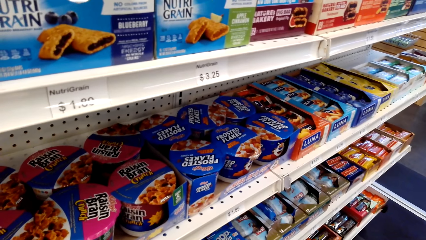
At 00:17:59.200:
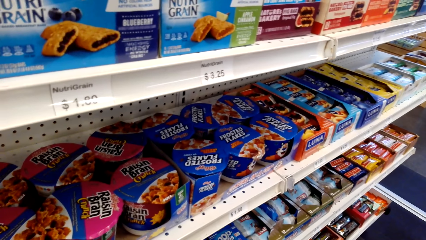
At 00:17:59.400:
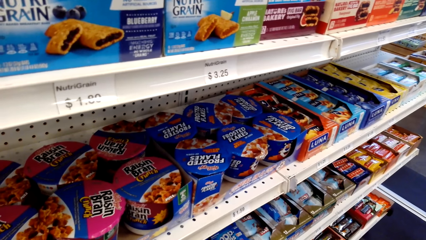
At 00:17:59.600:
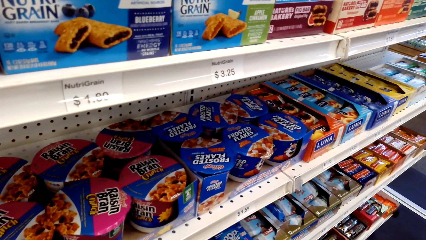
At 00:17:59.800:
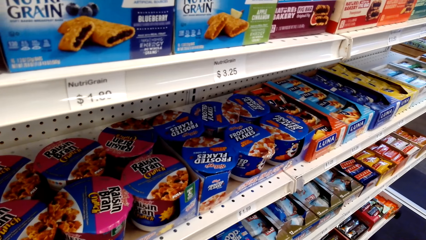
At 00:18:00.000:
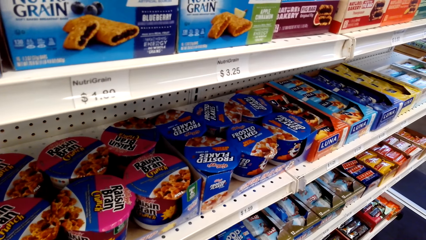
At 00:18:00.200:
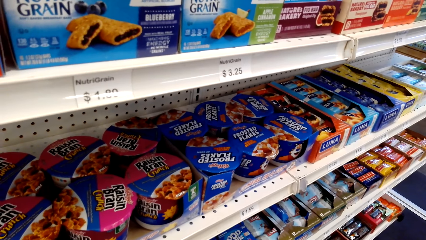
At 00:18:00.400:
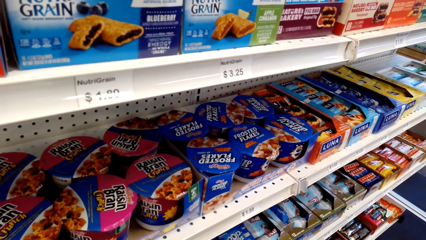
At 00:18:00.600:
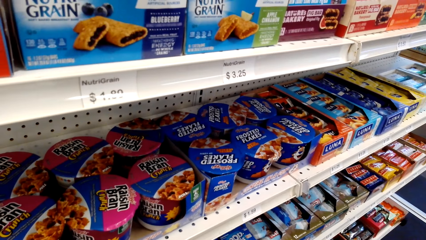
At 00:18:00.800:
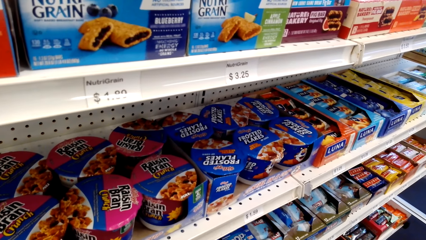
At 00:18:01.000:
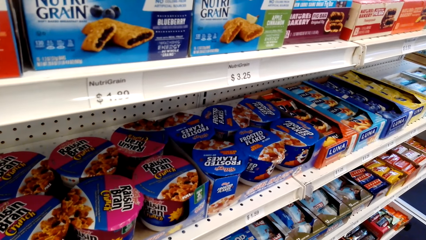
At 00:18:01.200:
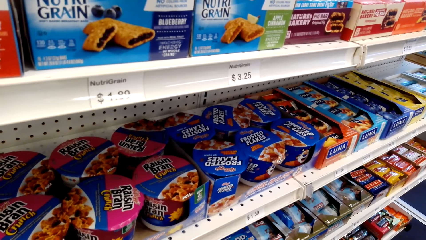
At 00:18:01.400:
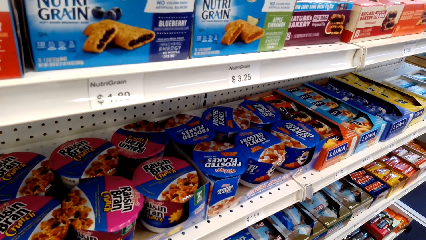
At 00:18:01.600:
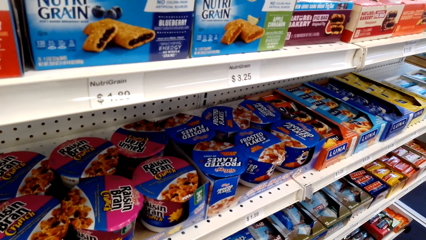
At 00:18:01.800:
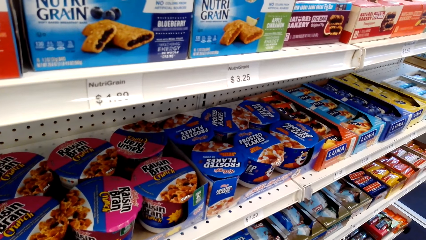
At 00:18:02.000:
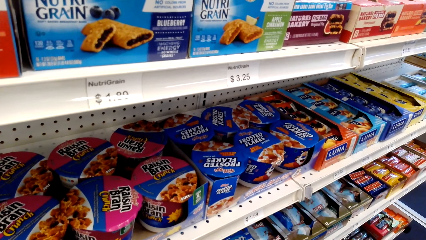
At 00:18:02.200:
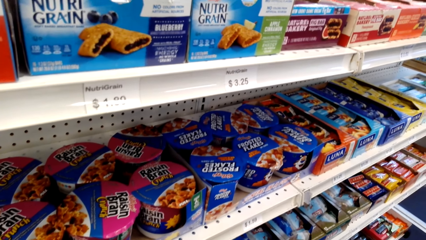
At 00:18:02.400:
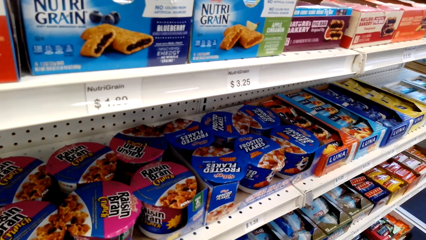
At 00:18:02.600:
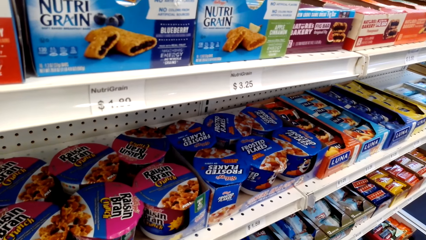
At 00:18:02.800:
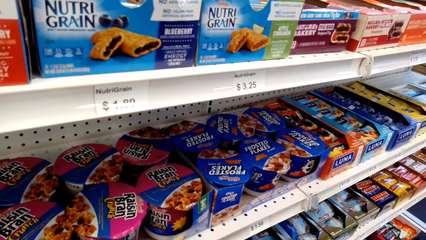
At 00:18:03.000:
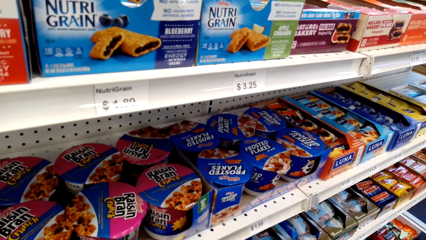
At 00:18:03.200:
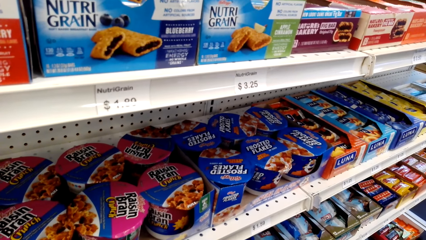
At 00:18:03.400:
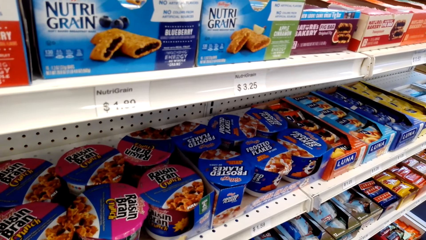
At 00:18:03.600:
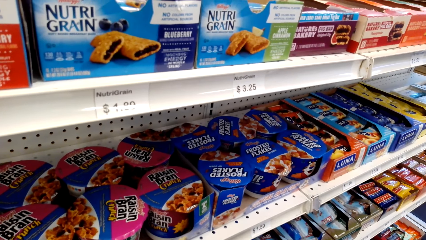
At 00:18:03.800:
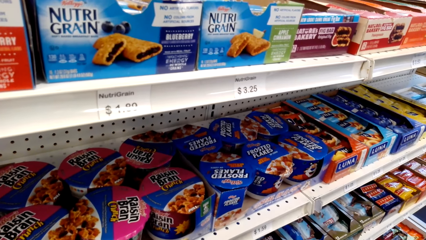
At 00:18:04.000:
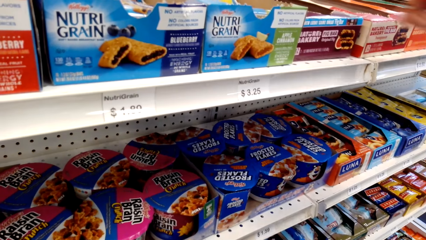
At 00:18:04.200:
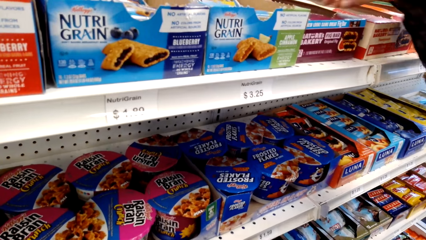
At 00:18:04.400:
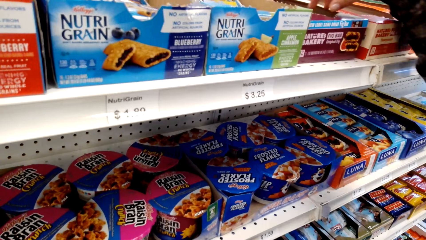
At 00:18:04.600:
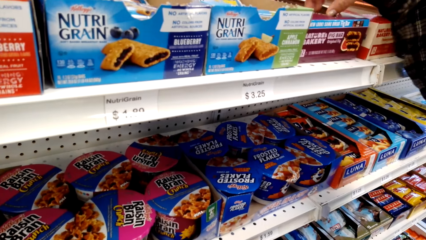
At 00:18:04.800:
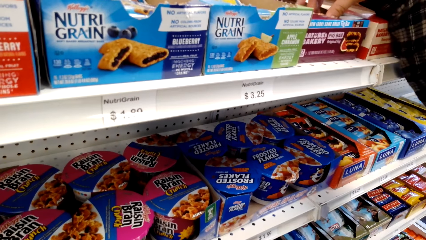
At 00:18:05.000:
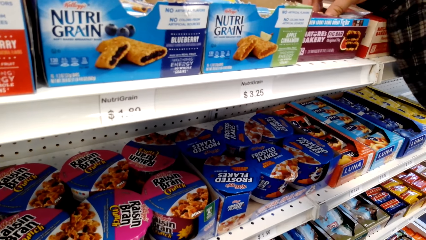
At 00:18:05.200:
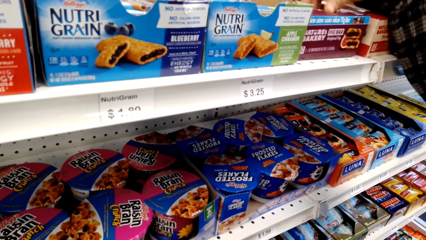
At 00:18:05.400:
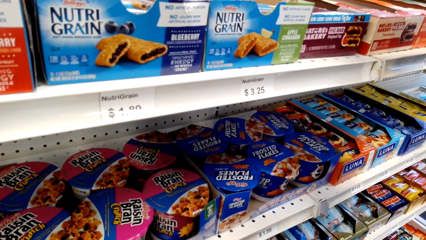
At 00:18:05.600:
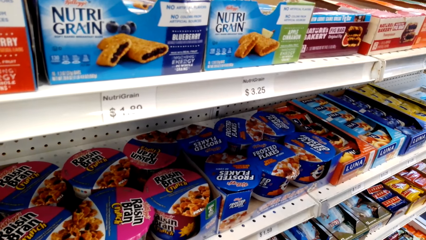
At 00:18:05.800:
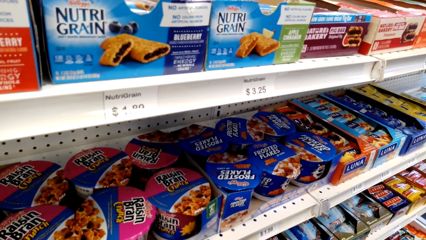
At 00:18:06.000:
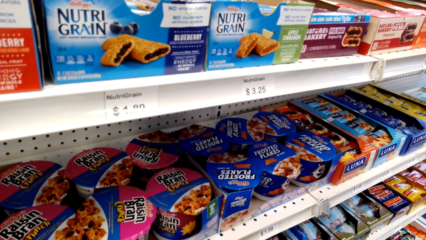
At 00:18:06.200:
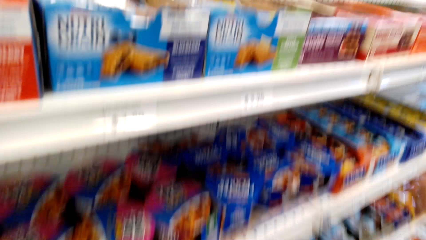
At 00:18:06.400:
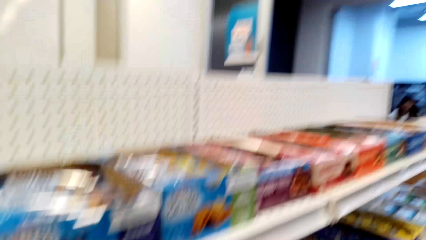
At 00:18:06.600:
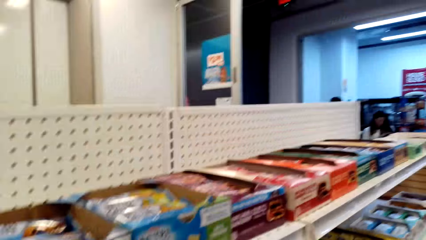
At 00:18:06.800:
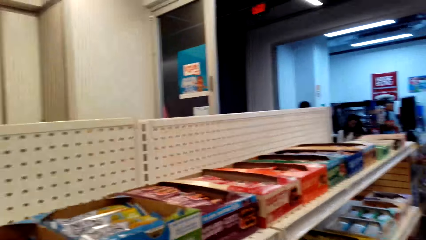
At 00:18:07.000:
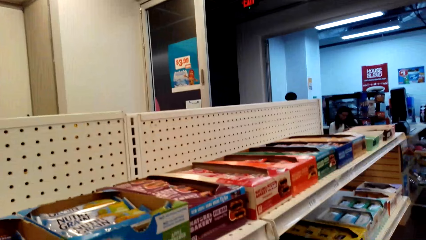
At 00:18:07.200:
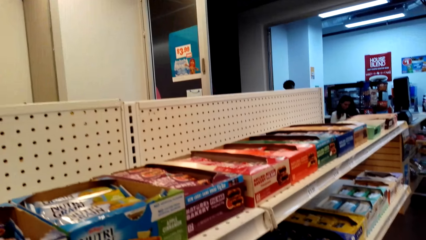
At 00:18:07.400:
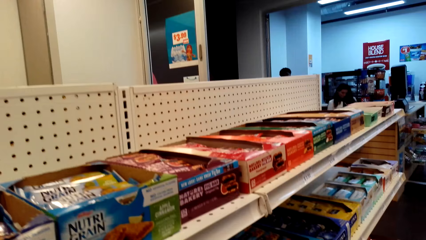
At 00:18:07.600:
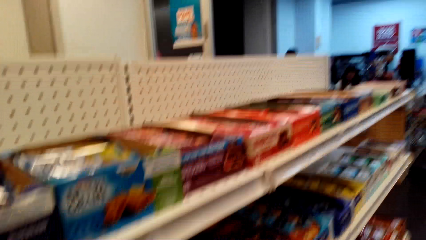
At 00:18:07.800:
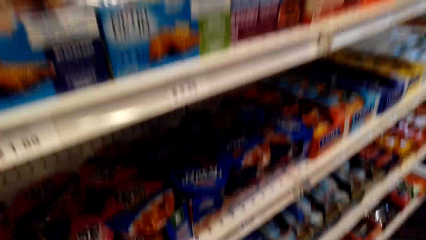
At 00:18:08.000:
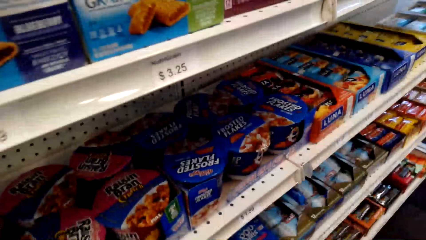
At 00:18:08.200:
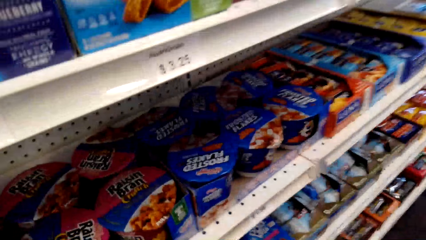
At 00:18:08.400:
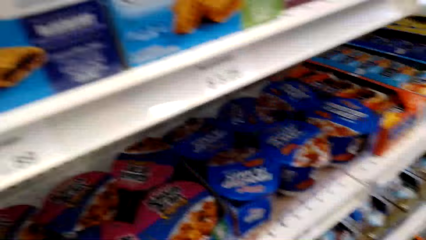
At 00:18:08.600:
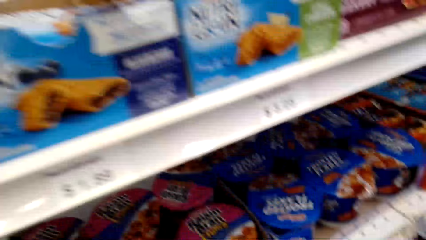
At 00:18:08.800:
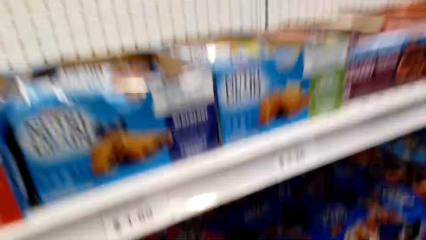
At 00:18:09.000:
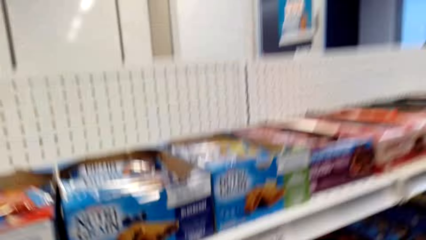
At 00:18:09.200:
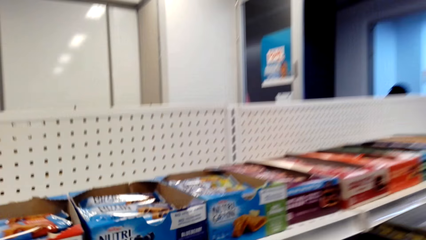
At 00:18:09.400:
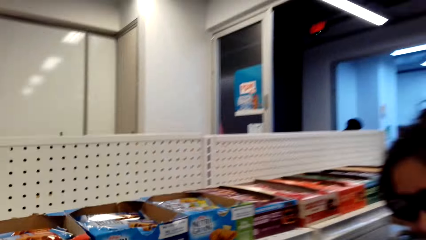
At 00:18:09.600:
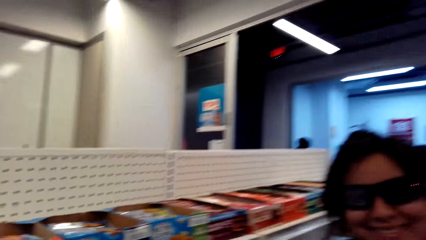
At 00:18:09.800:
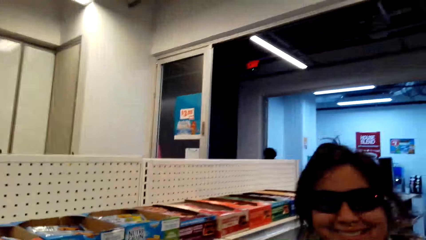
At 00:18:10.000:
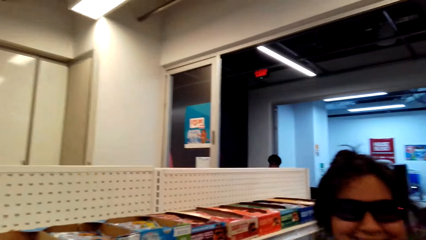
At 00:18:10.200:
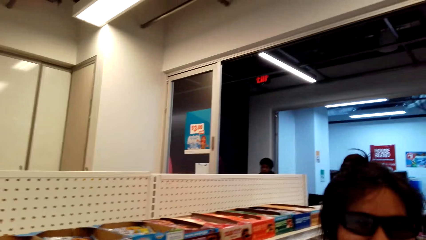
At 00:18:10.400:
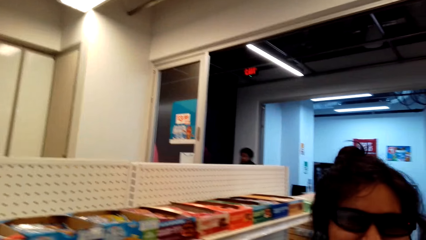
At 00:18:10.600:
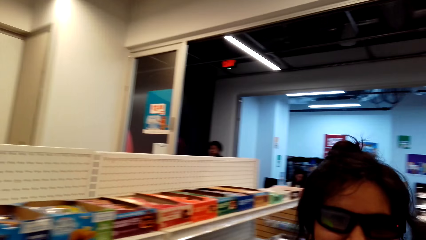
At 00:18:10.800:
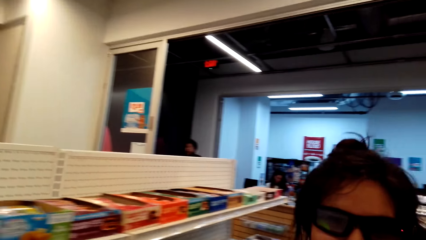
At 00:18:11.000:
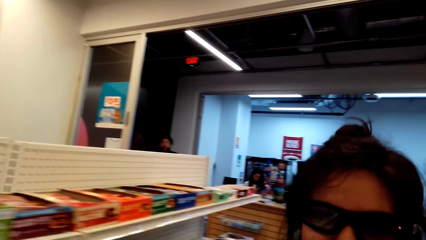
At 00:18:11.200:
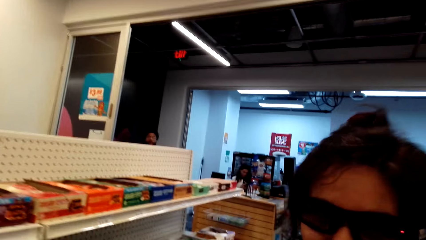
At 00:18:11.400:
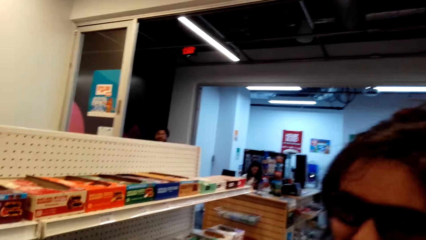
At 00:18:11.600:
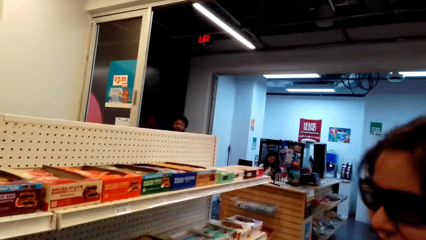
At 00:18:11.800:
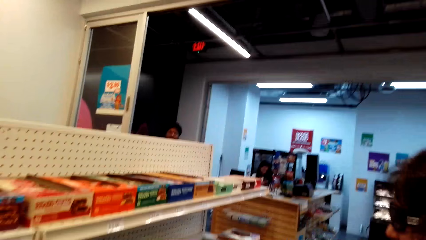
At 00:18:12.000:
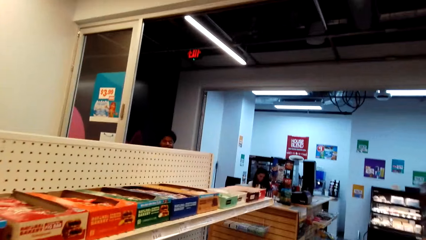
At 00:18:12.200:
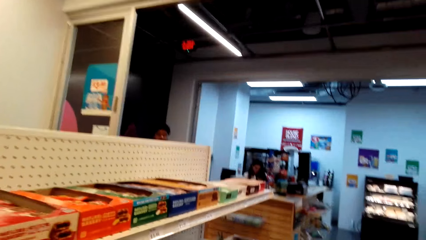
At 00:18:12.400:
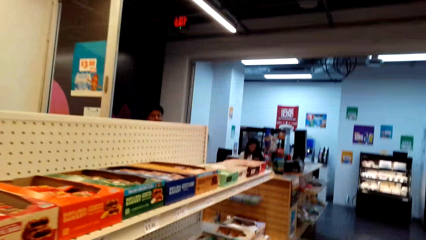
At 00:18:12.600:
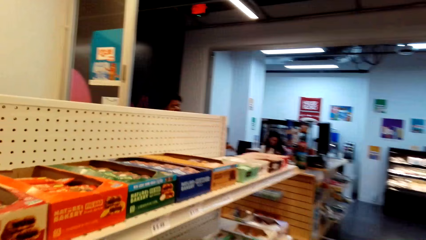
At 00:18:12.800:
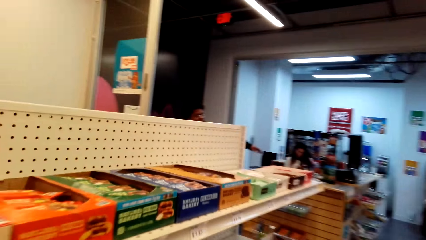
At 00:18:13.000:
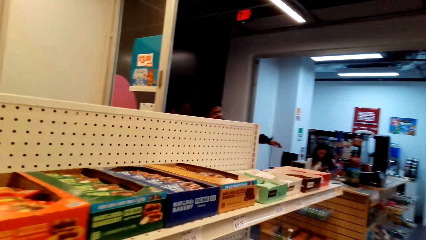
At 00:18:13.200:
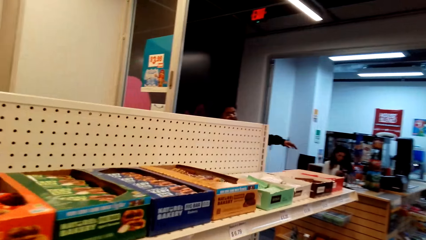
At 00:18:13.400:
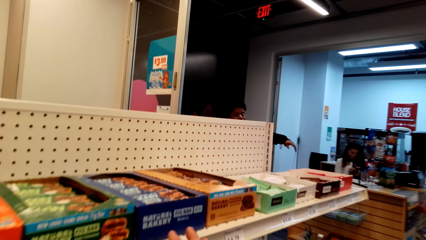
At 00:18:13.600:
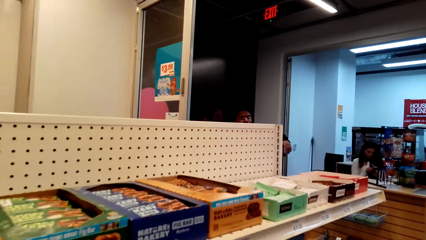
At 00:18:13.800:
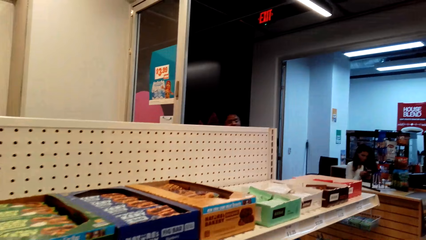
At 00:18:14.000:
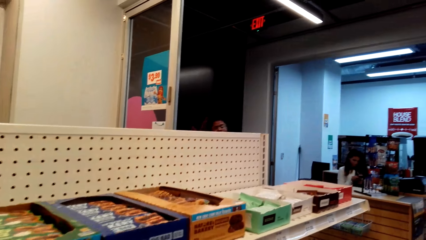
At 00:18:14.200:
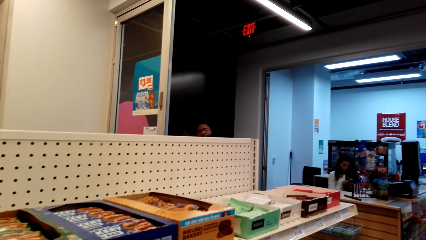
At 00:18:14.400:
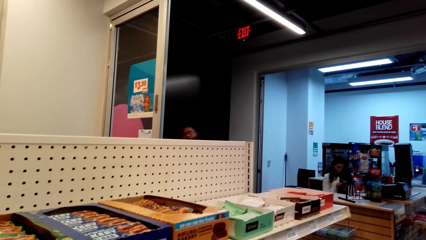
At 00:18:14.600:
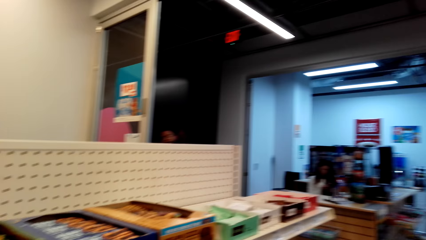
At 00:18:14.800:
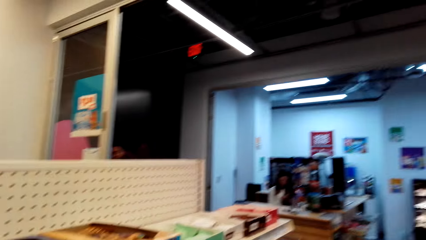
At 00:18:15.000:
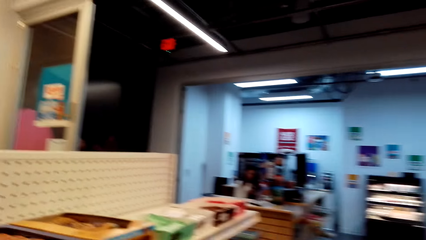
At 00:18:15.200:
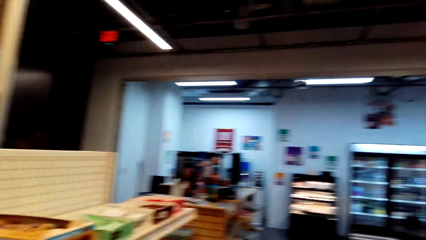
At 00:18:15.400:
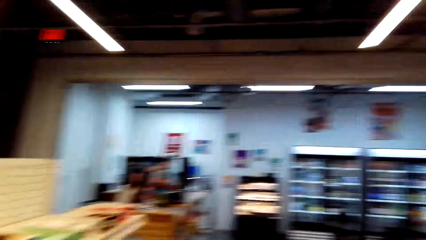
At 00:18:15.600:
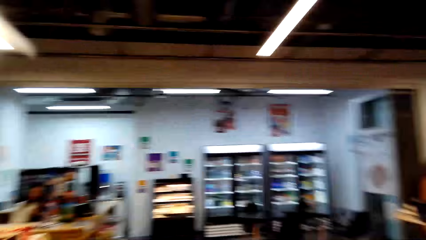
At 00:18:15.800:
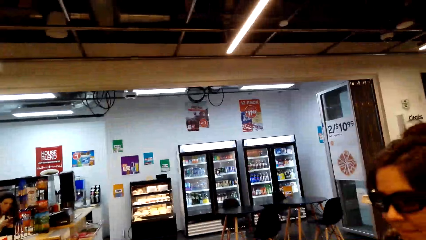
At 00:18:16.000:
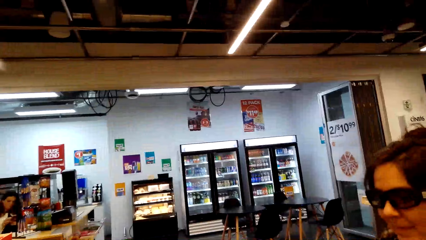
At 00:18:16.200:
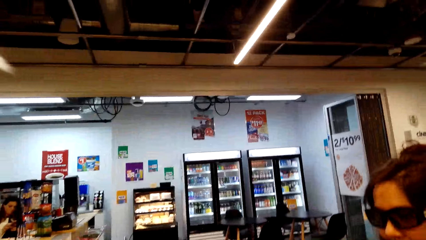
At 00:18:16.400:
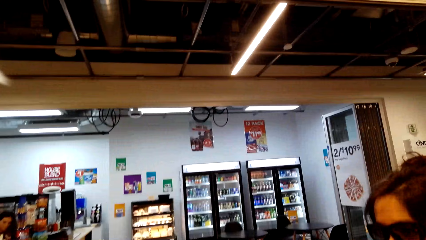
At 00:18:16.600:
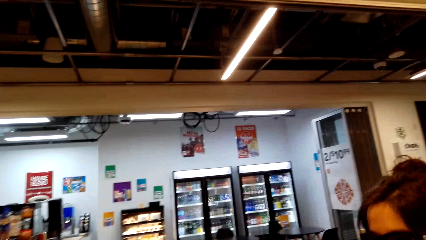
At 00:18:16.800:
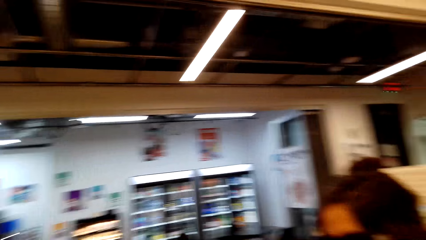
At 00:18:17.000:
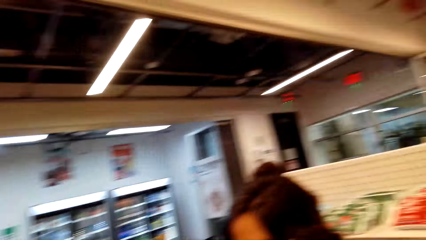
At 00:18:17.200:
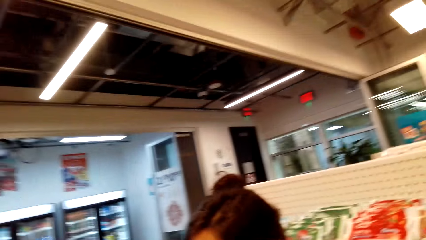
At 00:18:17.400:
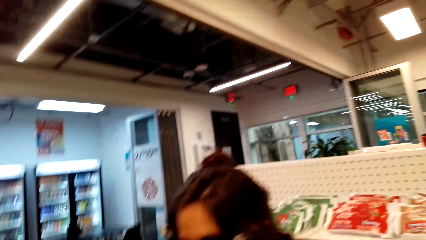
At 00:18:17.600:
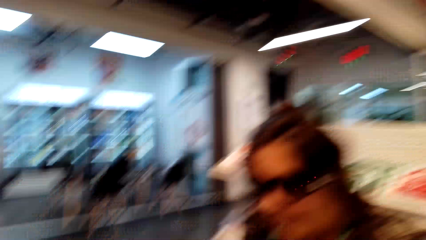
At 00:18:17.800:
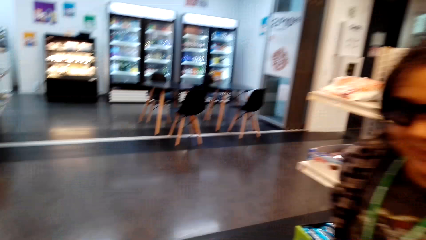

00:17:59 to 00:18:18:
A lady holds a box pack in the shelf. The camera wearer stares at the food packs in the shelf. They walk along the shelf. The lady converses with the camera wearer on the floor. The camera wearer walks along the shelf. They look around.
